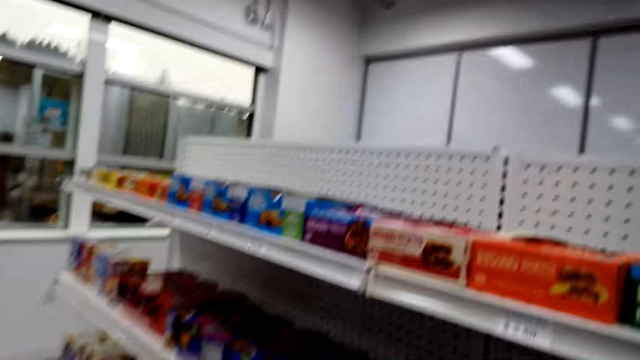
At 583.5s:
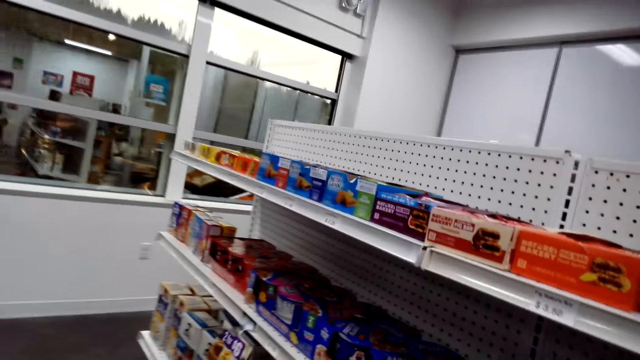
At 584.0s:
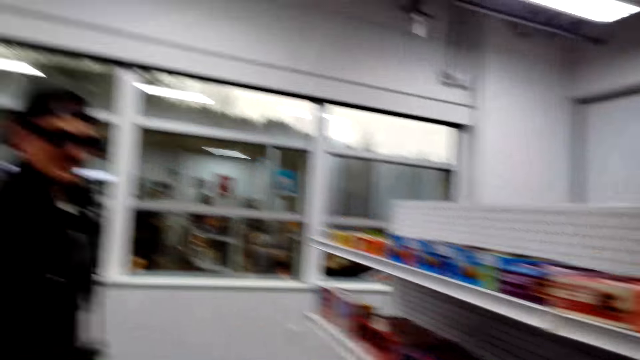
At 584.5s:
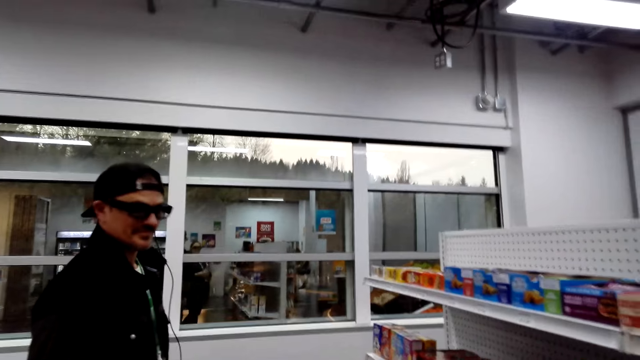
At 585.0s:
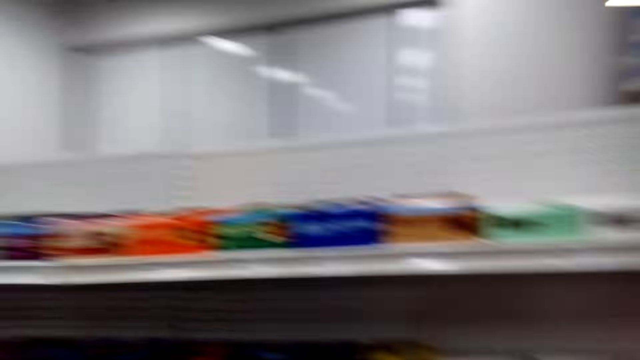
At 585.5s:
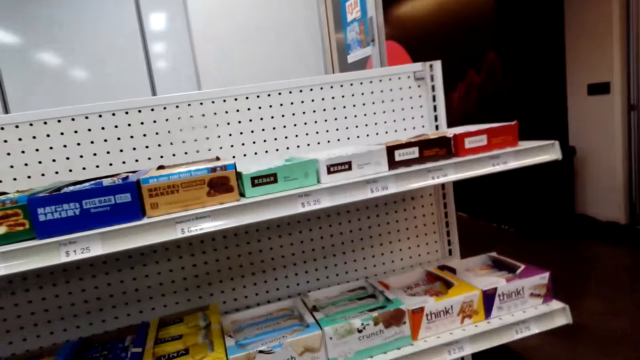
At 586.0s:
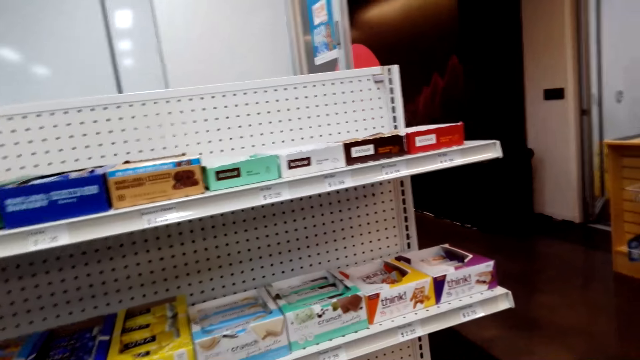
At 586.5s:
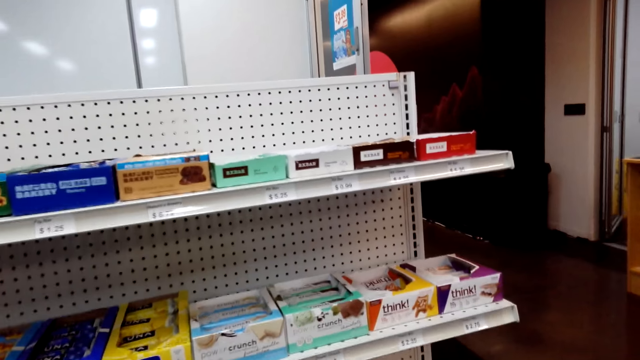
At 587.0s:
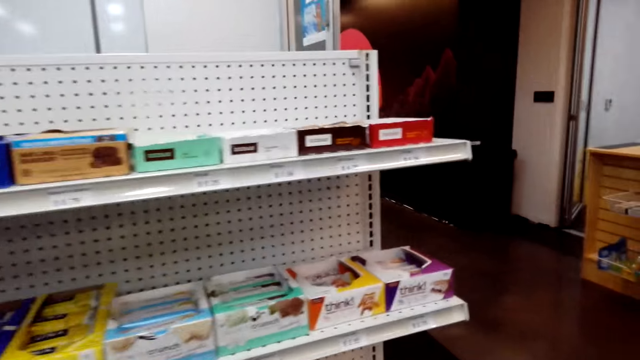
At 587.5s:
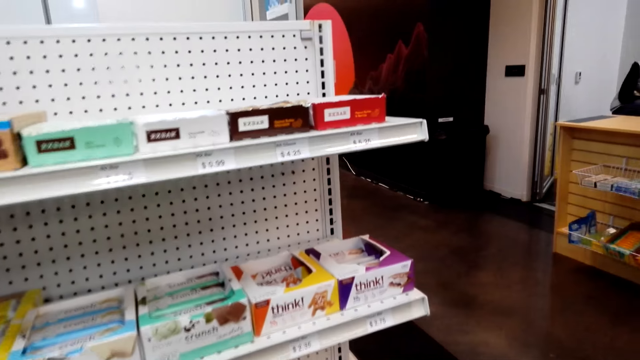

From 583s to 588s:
The camera wearer looks at the items.

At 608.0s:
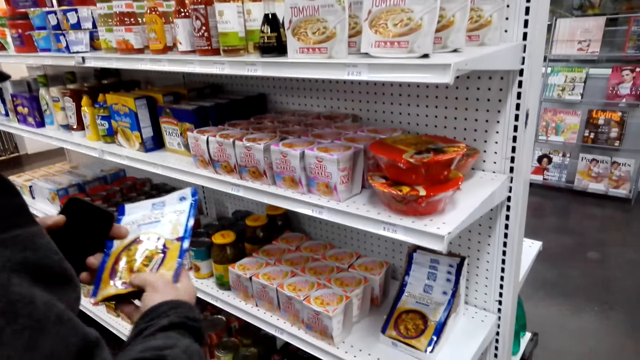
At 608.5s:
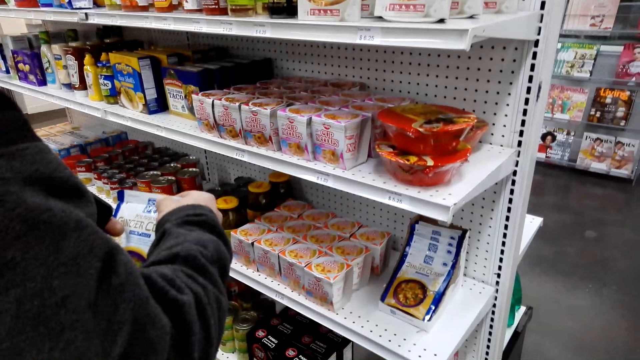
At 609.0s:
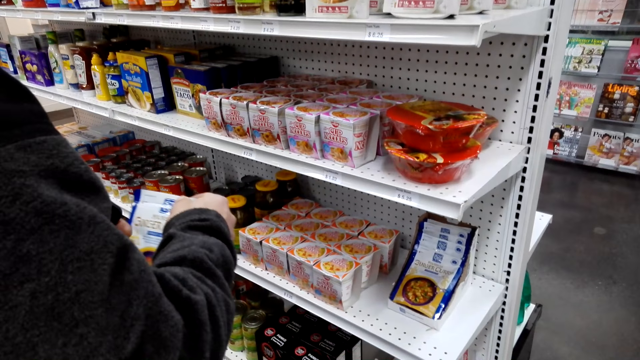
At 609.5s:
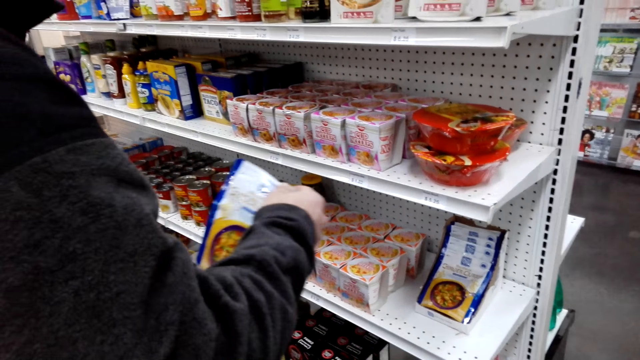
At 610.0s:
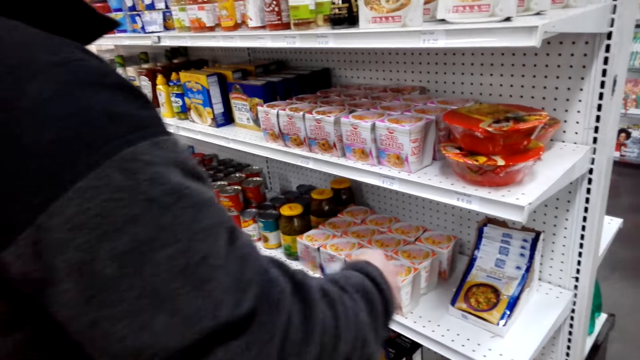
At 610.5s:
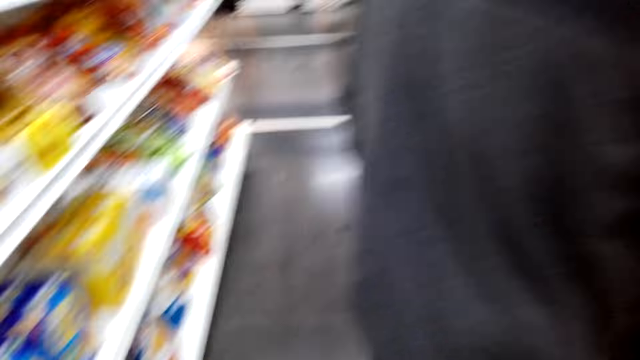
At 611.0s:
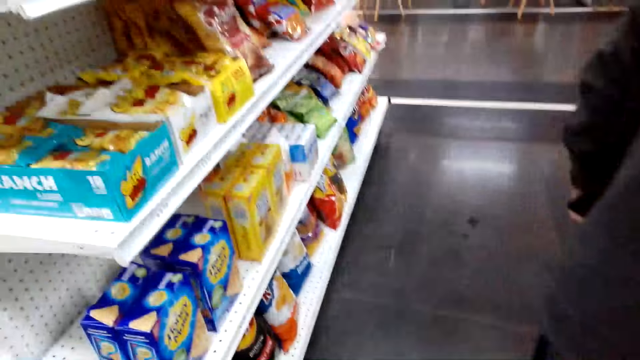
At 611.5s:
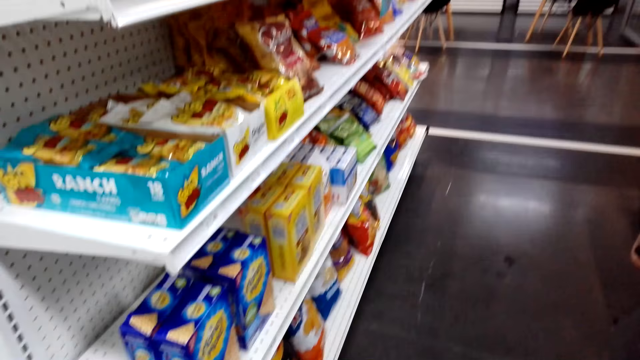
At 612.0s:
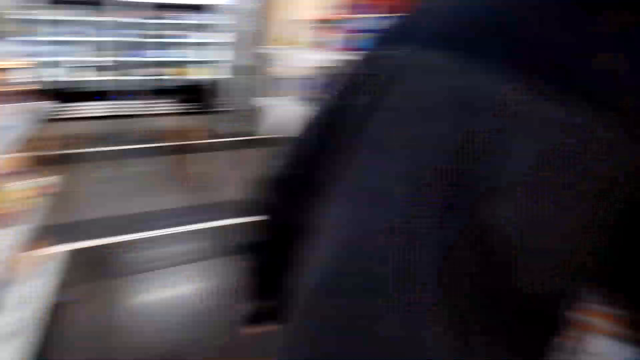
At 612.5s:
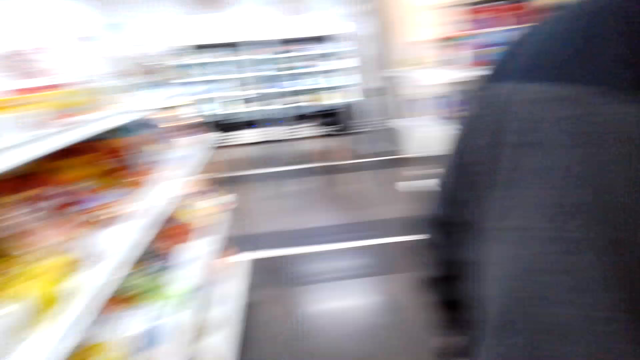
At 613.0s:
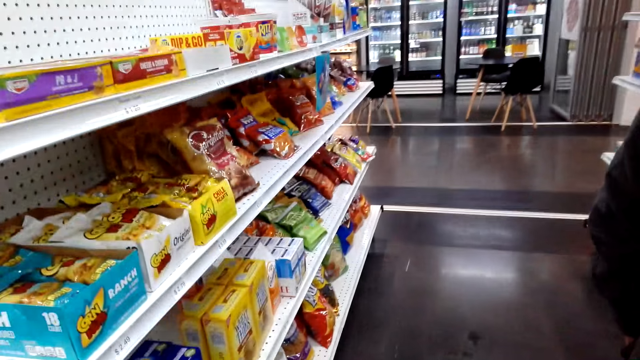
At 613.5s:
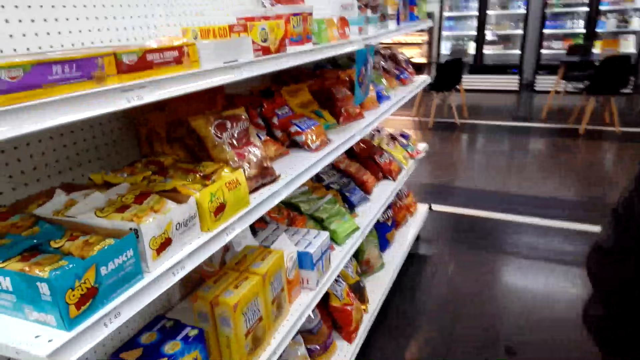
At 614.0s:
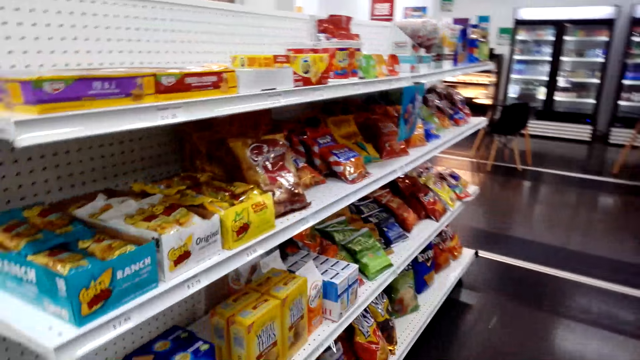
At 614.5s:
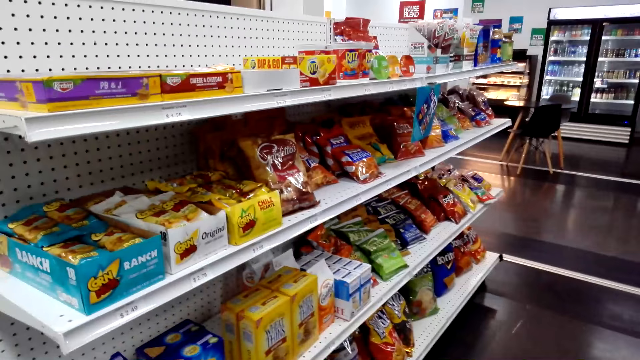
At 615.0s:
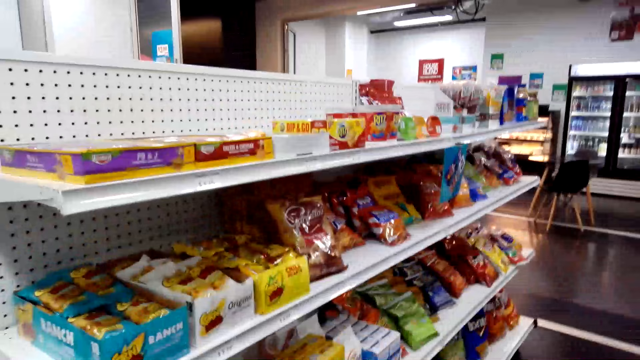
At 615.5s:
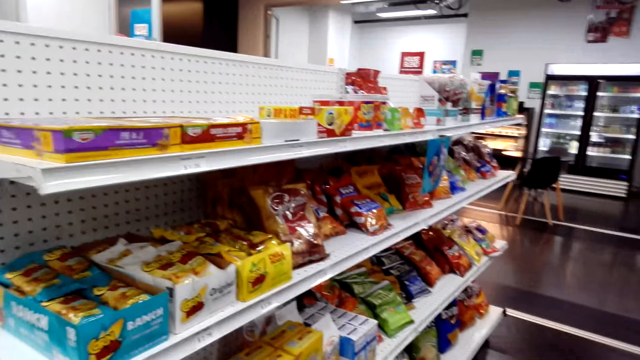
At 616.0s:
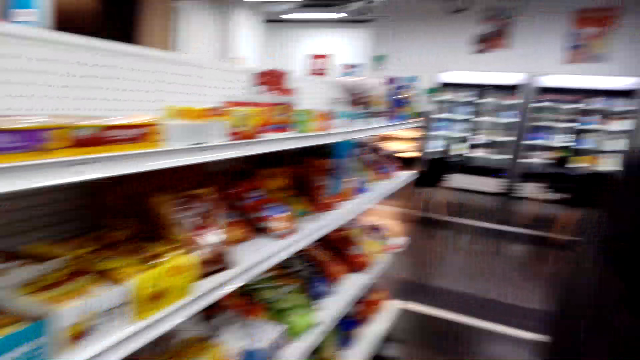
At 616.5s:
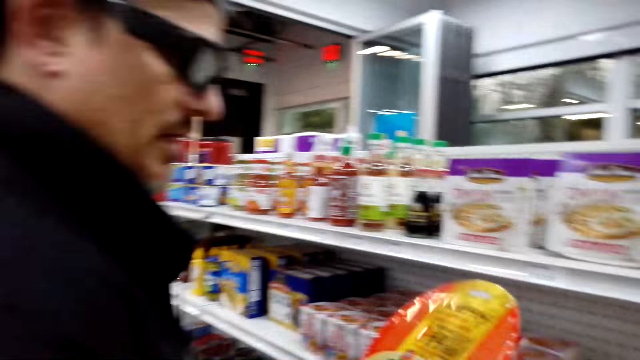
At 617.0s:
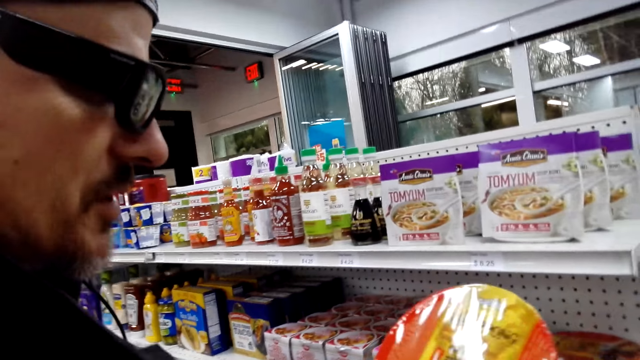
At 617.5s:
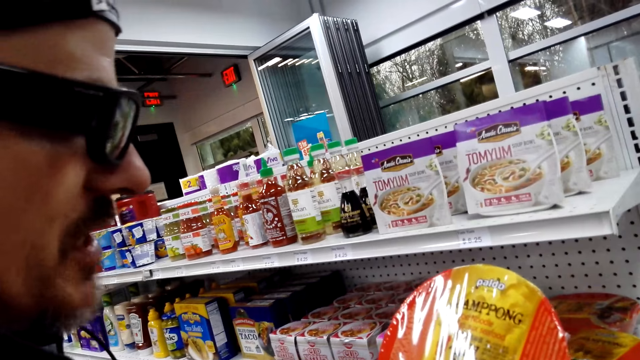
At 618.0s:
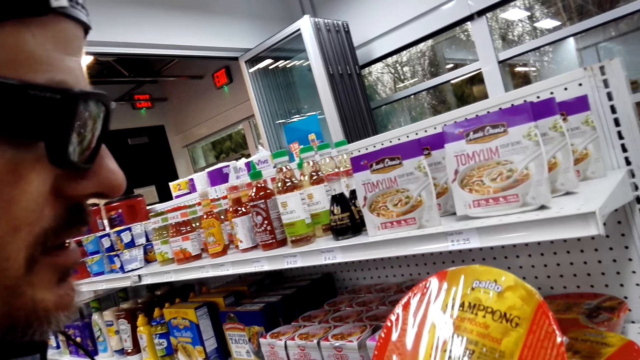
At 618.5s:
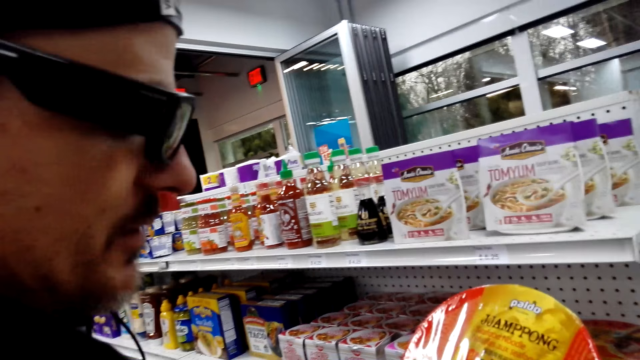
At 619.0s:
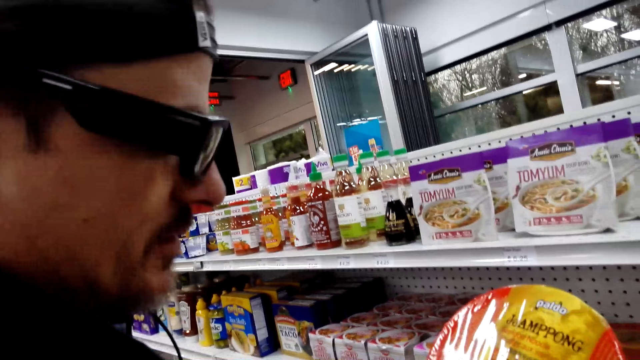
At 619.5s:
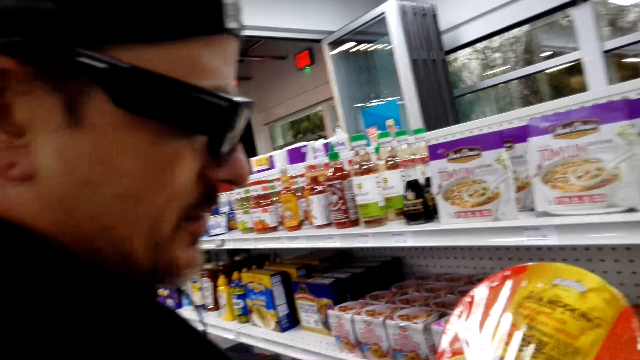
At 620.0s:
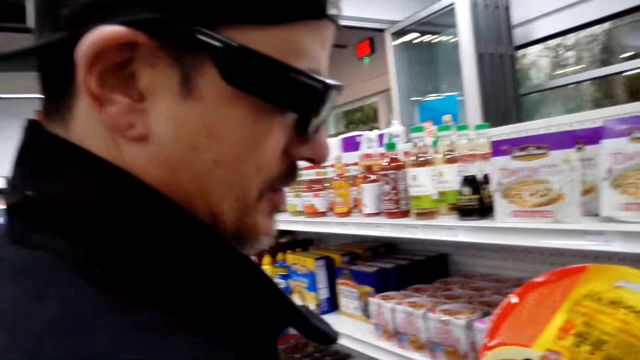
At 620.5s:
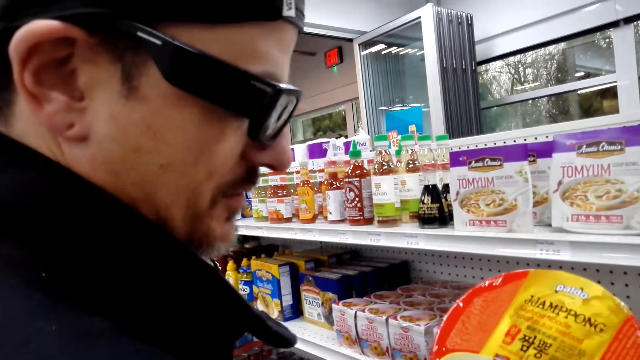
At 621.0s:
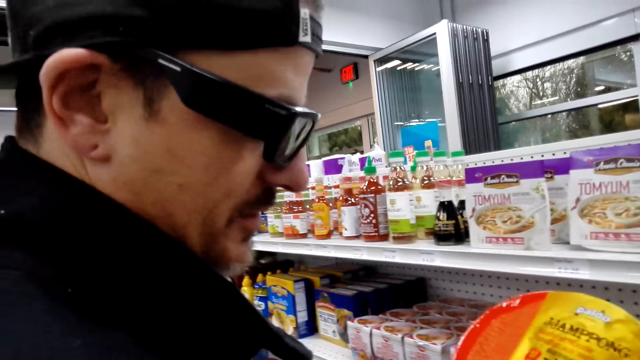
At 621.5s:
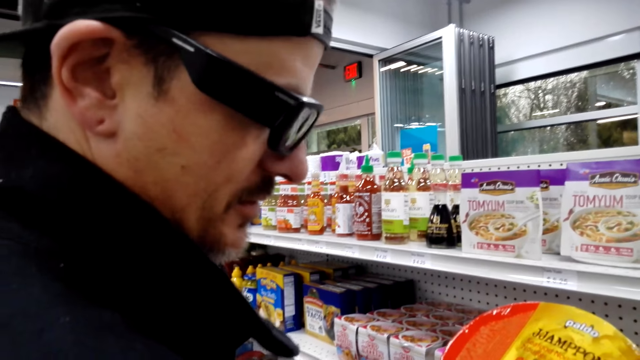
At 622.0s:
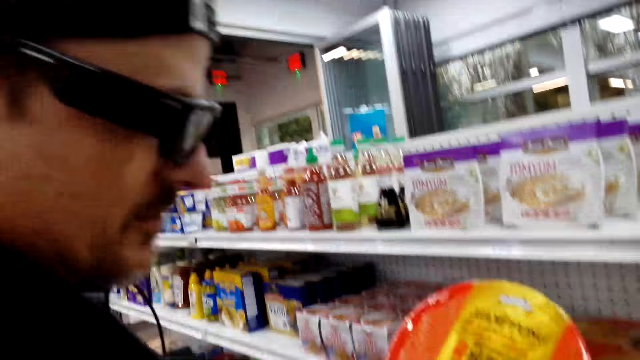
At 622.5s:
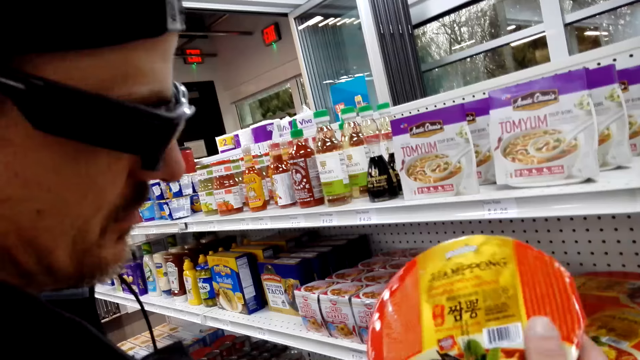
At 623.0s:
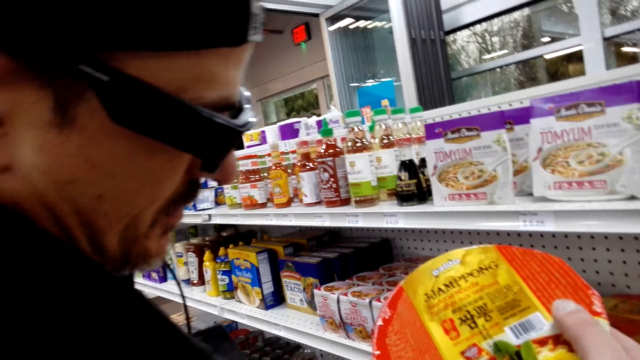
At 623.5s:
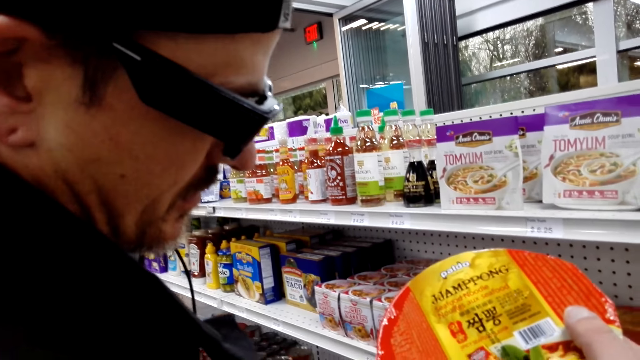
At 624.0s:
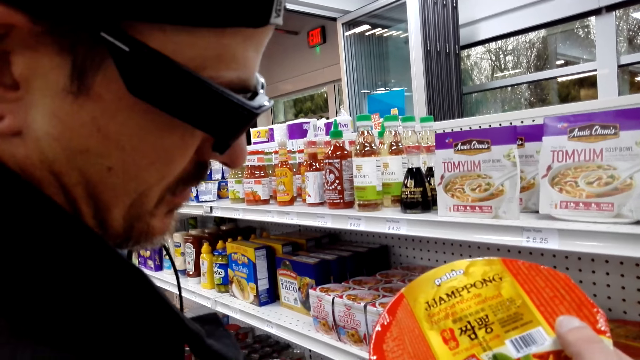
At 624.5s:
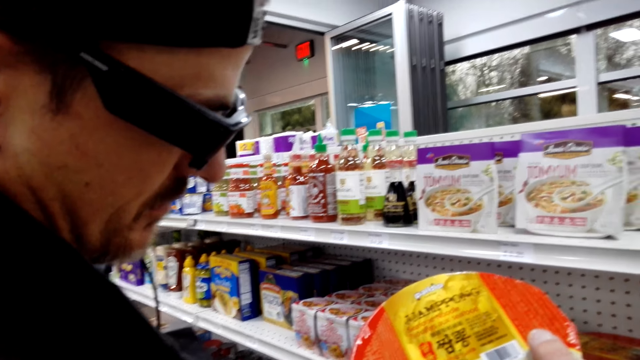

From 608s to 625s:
A man places something on the shelf. The camera wearer looks at the items. The man holds something and looks at something.
